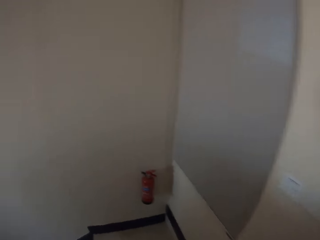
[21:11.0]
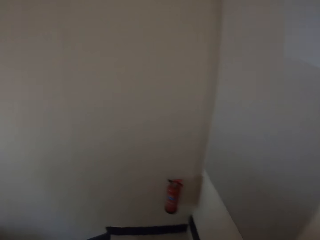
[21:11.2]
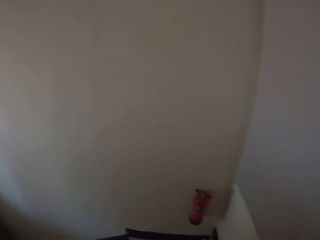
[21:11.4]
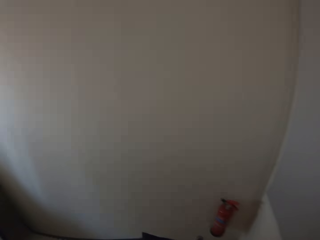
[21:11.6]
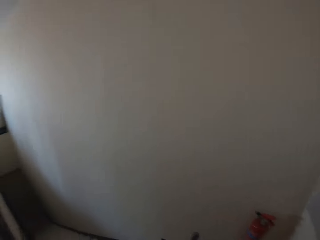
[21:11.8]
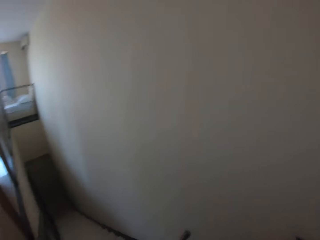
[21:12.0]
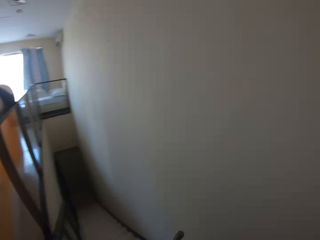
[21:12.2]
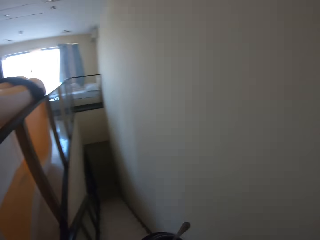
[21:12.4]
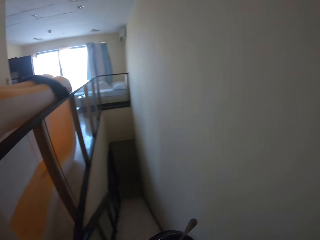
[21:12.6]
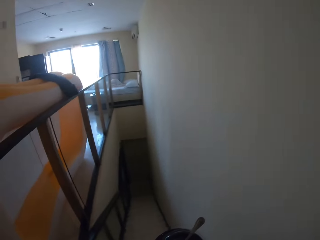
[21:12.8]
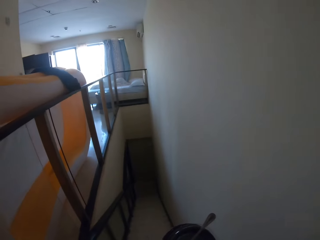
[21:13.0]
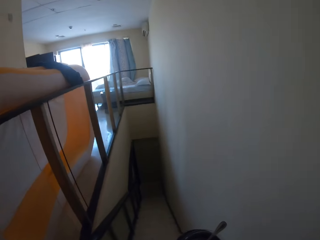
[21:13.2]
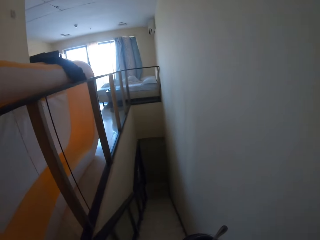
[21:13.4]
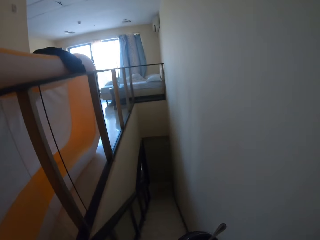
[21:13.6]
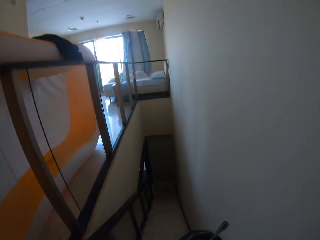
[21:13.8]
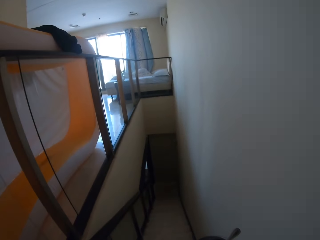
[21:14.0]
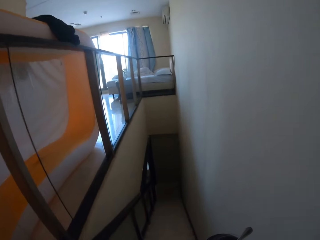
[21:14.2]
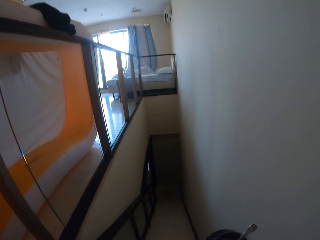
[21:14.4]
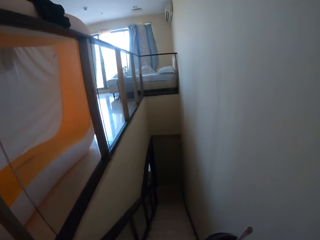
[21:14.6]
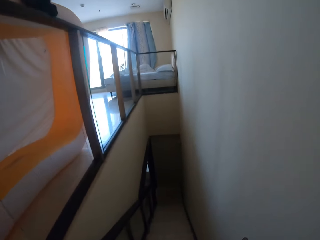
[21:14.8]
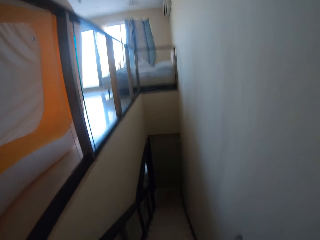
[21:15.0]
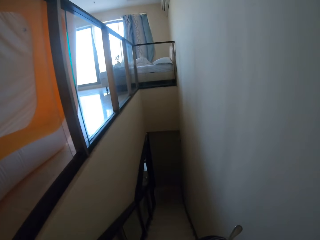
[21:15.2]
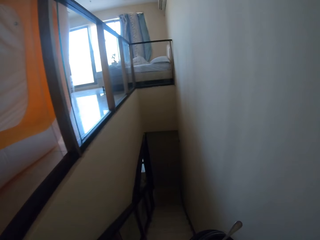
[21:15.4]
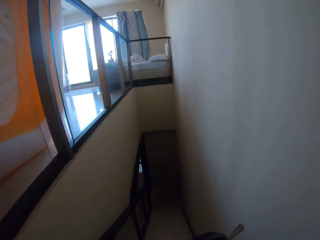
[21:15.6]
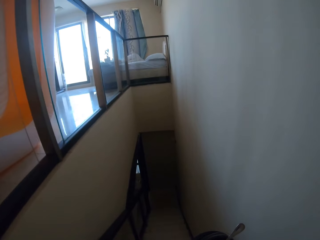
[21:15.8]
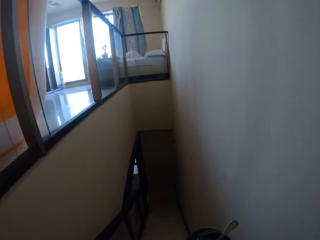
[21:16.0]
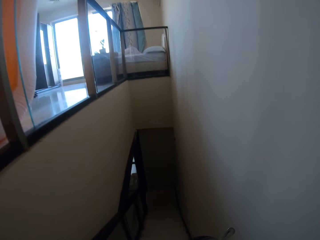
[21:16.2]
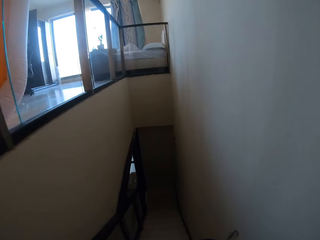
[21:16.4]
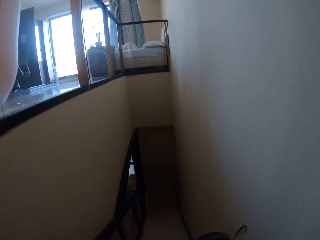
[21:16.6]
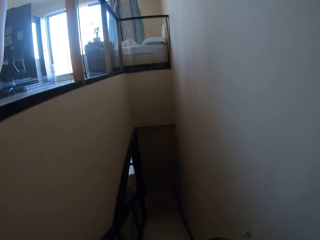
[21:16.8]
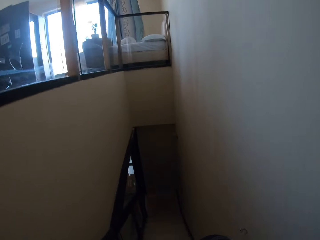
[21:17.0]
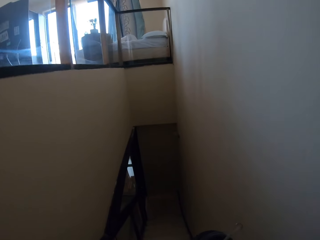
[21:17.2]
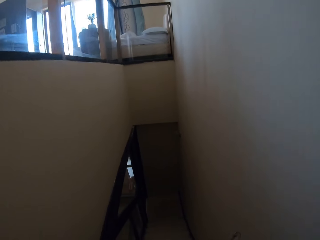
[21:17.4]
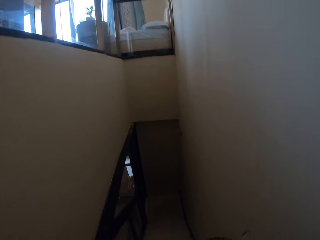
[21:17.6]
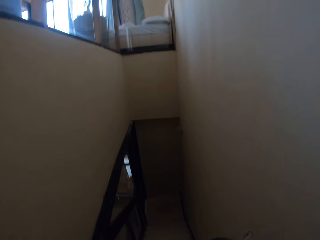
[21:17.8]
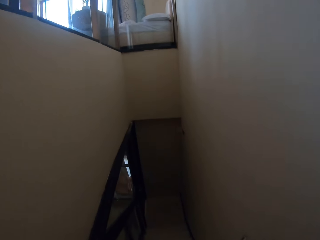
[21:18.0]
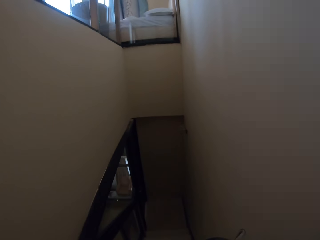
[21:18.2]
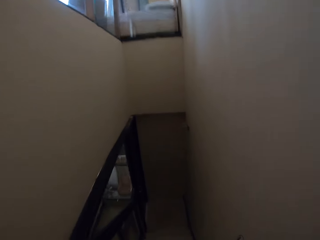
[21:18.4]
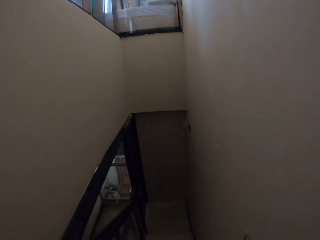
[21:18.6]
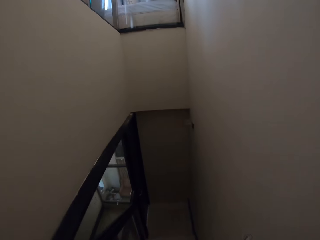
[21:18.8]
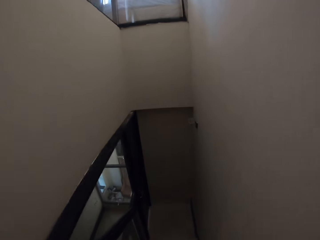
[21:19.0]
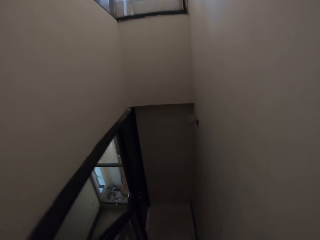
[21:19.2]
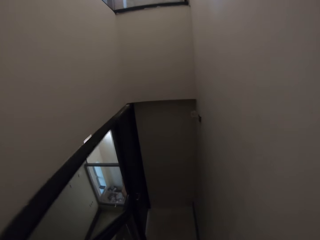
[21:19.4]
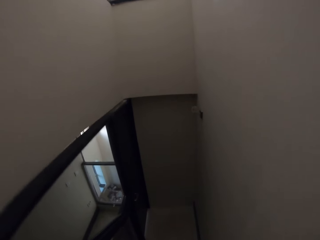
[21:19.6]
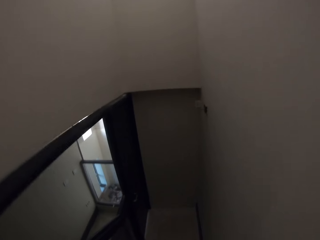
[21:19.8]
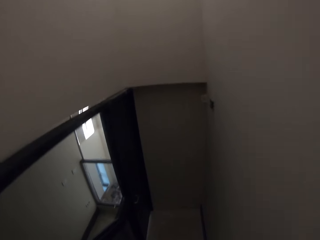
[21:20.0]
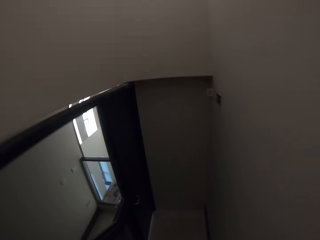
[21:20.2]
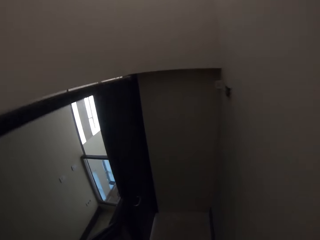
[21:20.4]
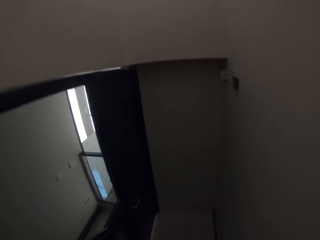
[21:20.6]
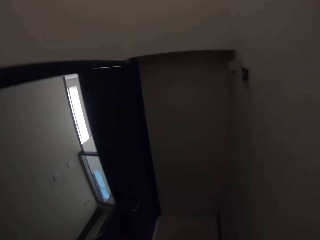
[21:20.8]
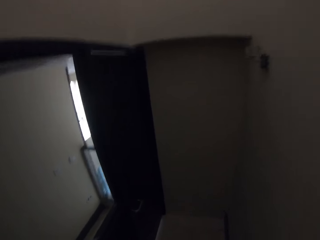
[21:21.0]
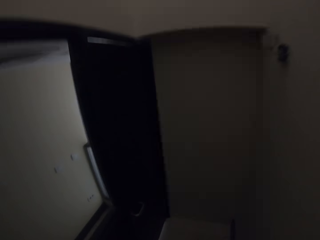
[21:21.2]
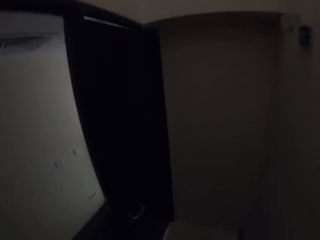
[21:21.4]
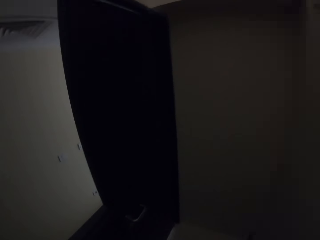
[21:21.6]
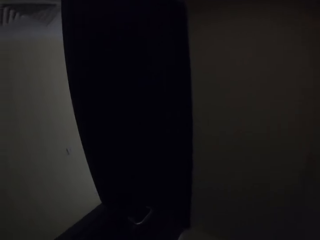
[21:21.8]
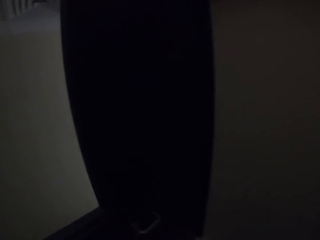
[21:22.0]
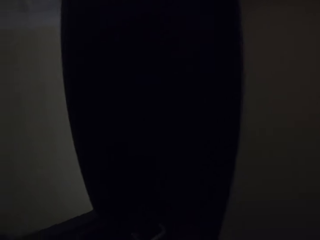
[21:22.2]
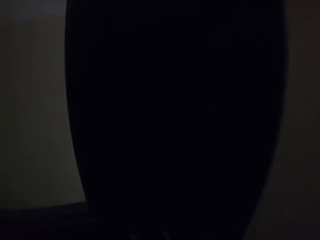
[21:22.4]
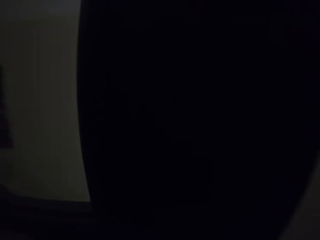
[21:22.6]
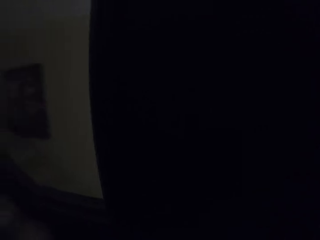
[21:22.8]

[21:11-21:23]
The camera wearer walks down the stairs.

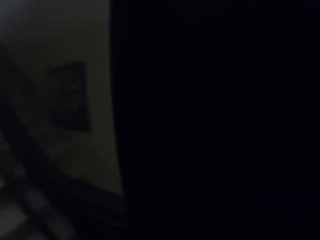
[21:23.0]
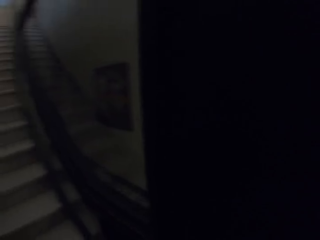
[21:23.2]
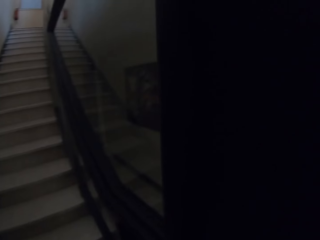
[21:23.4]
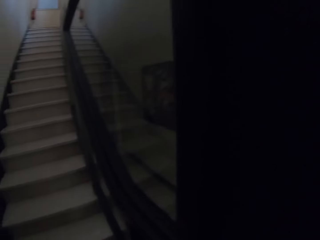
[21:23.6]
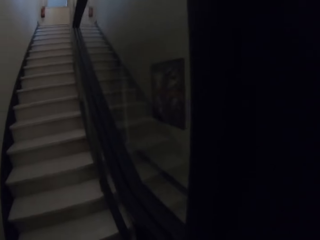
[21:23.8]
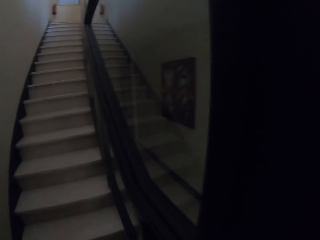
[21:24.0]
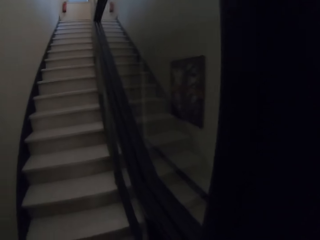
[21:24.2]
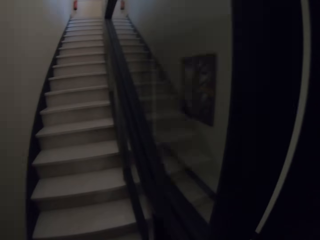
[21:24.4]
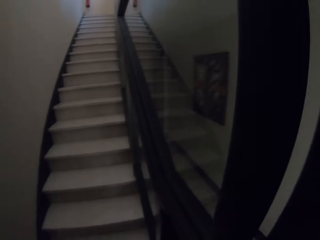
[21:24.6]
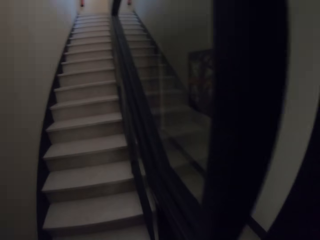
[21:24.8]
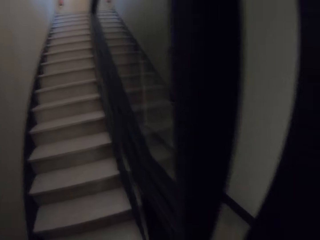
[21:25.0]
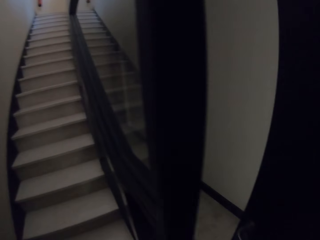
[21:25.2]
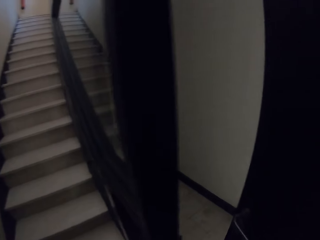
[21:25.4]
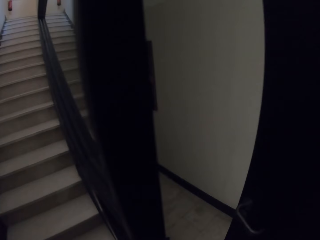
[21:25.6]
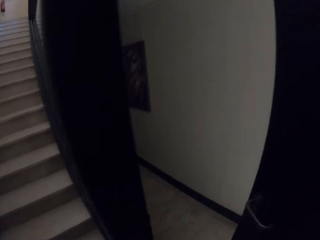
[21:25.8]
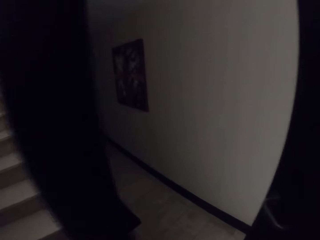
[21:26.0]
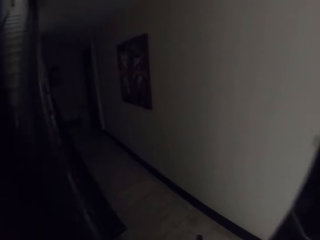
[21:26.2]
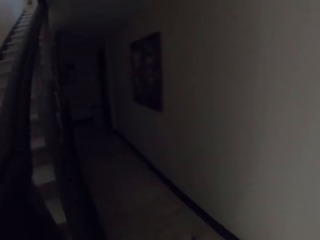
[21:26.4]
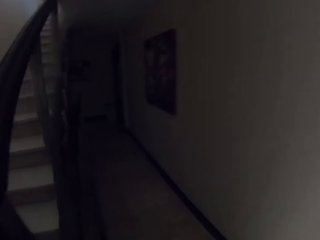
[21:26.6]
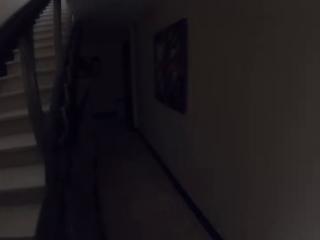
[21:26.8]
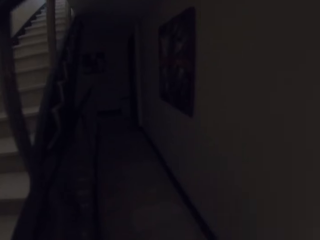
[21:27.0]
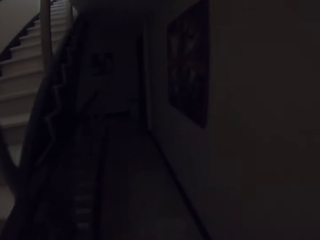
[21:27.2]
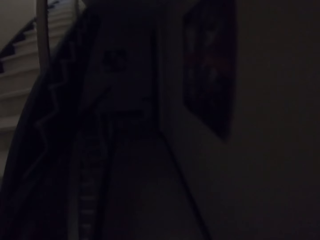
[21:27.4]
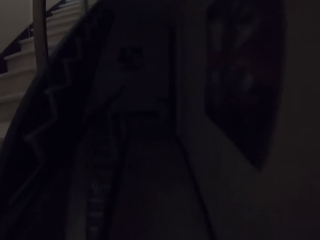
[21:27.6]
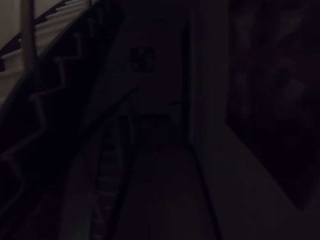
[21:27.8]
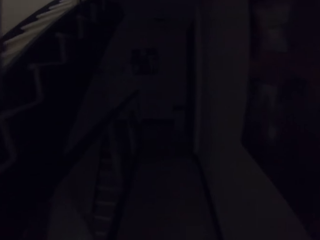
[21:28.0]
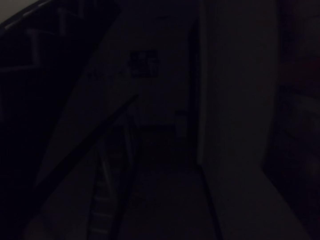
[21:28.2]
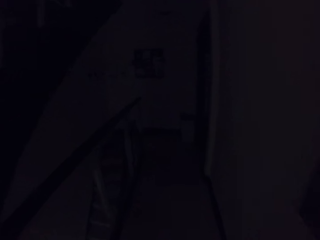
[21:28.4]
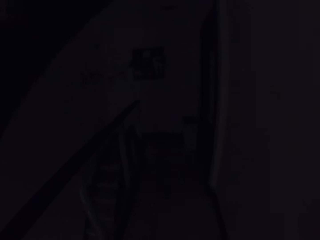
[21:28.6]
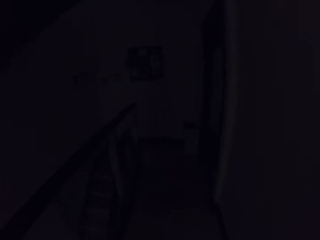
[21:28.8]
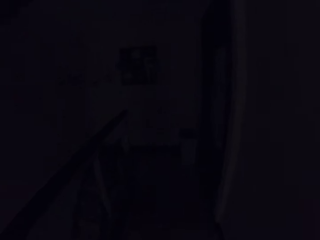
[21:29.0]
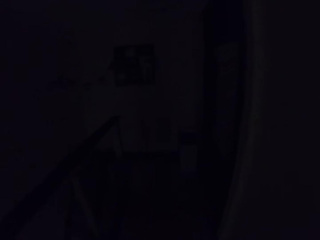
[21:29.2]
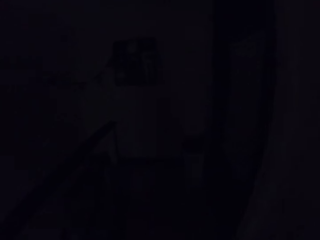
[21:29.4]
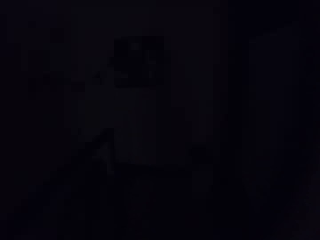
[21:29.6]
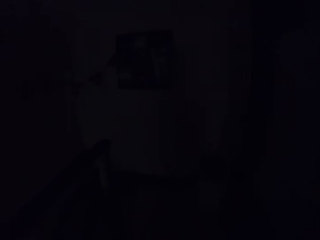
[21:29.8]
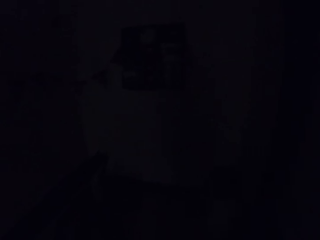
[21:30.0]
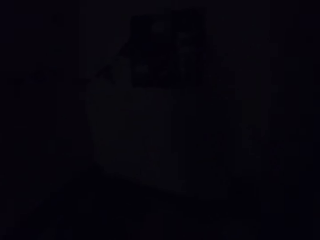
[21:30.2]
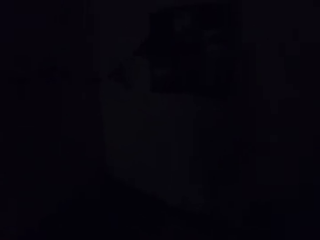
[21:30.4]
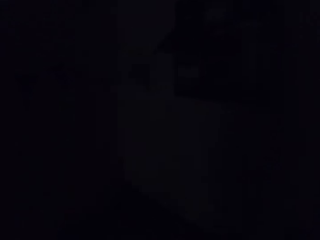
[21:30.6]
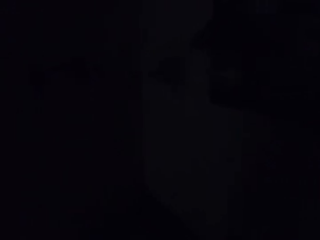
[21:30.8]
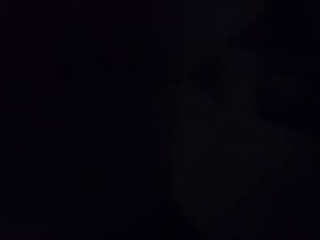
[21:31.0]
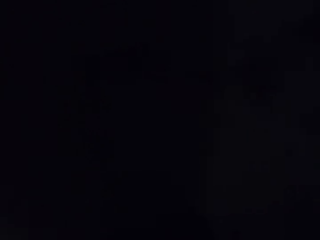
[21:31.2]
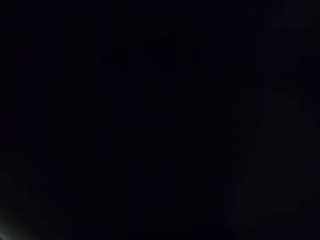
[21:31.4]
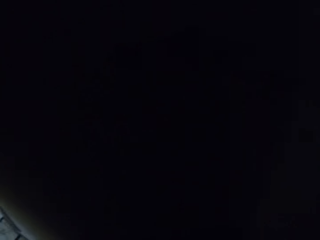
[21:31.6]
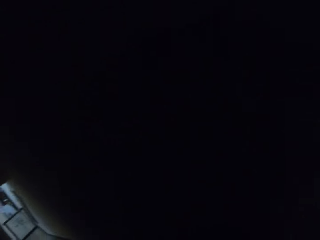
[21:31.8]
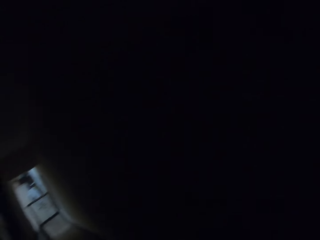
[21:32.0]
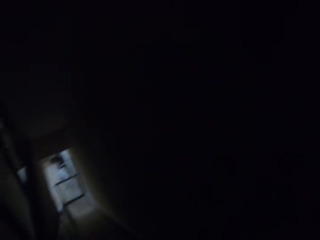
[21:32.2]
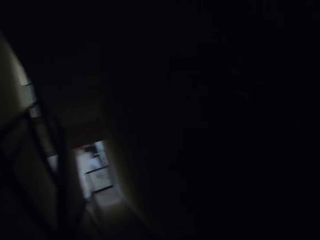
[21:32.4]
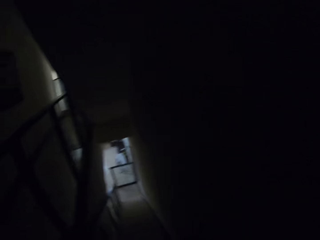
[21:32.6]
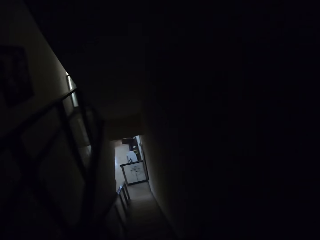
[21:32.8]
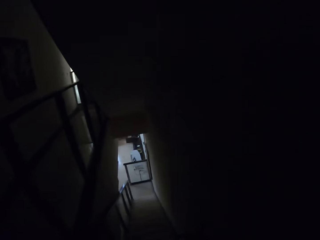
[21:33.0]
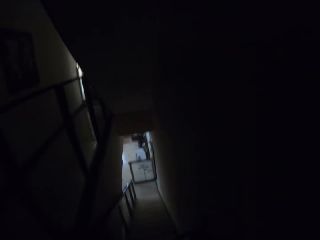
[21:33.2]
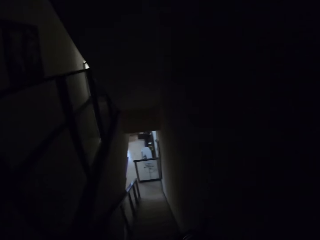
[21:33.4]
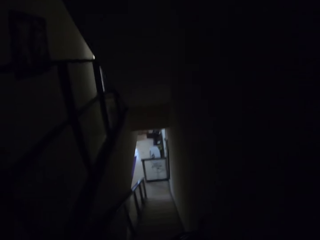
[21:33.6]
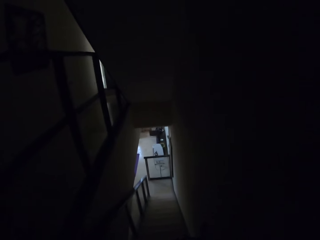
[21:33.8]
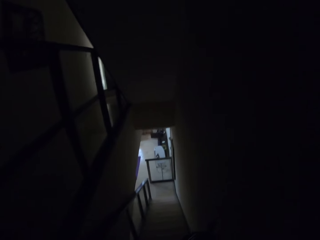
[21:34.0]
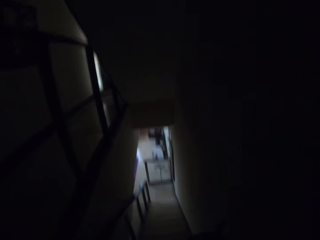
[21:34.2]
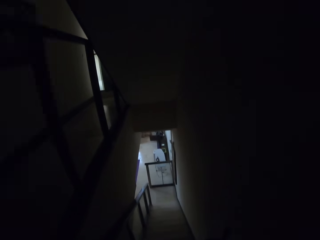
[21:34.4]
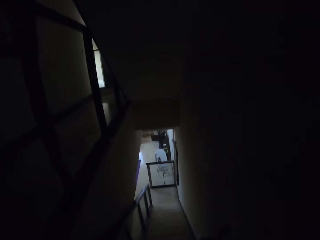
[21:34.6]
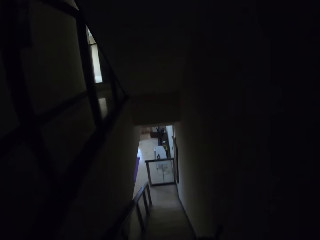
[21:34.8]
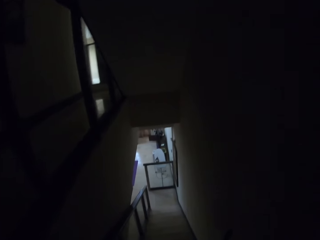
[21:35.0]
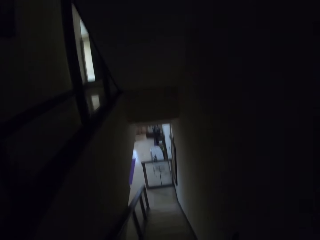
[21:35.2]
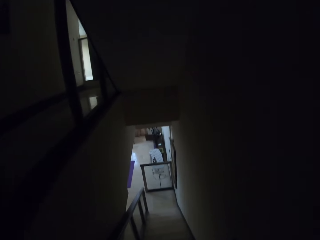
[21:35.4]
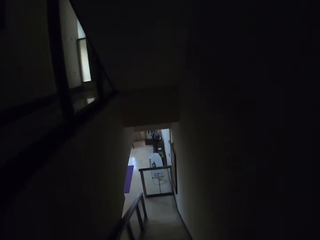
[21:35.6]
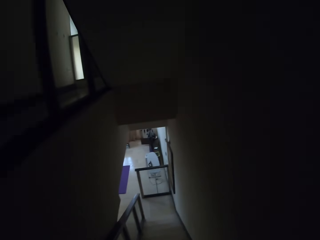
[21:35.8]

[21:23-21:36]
The camera wearer opens the door. They walk on the corridor. They walk down the stairs.
